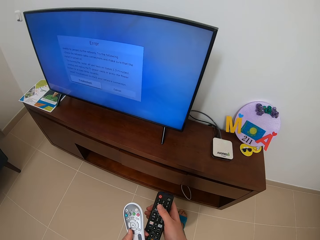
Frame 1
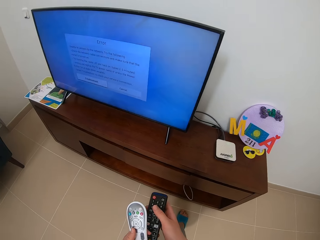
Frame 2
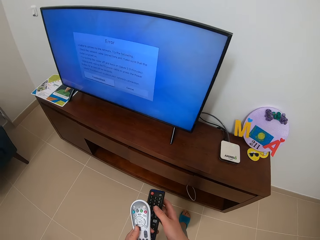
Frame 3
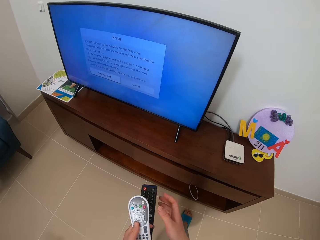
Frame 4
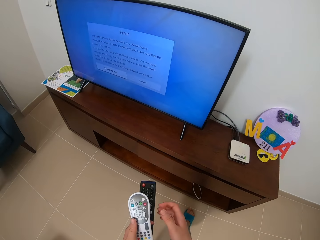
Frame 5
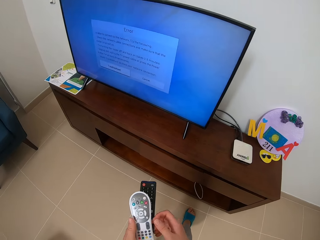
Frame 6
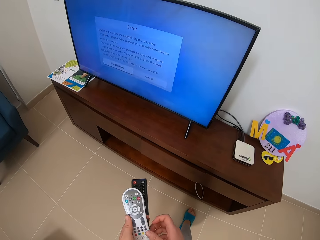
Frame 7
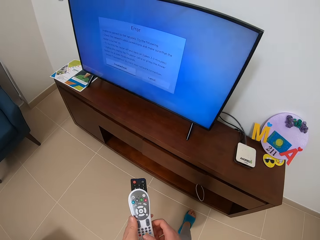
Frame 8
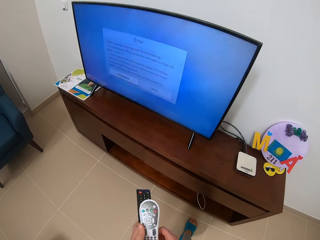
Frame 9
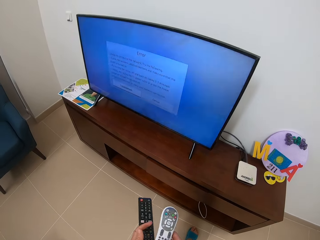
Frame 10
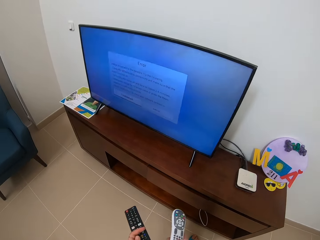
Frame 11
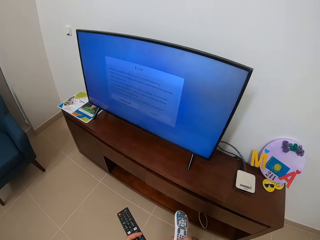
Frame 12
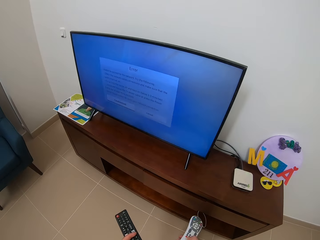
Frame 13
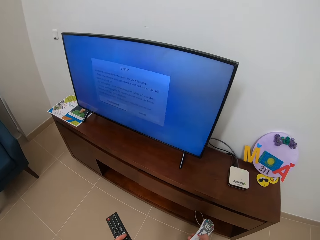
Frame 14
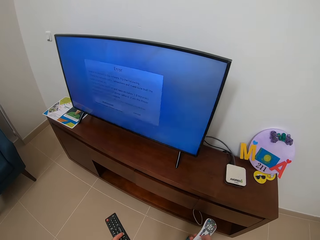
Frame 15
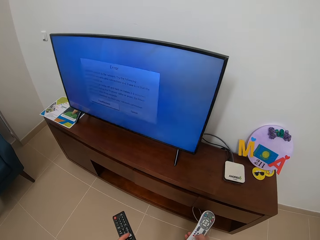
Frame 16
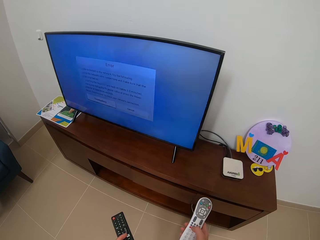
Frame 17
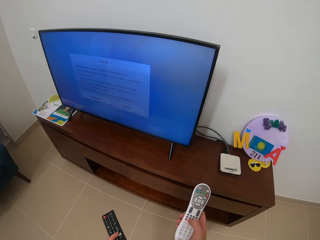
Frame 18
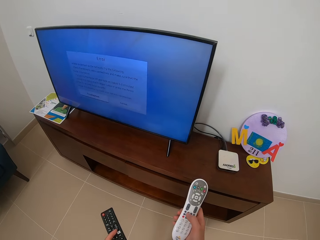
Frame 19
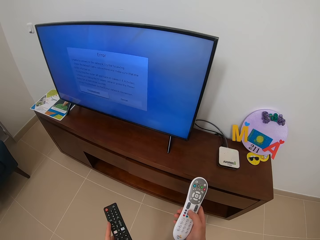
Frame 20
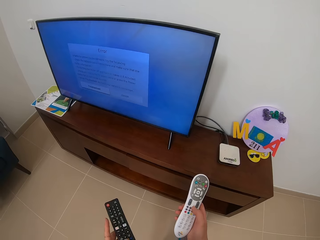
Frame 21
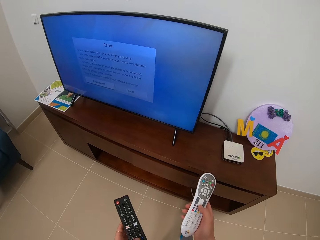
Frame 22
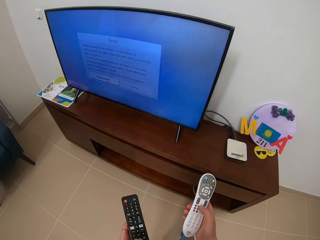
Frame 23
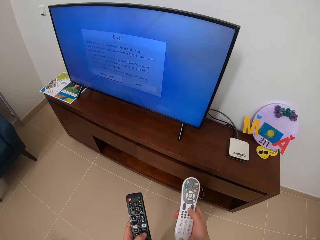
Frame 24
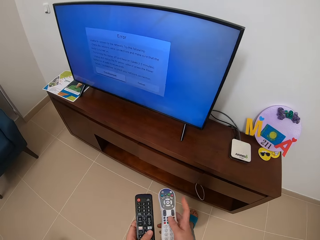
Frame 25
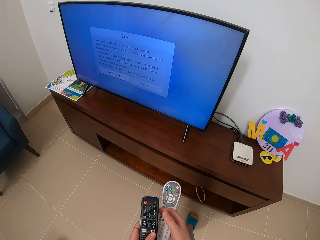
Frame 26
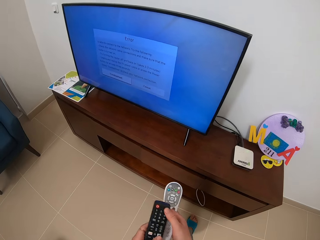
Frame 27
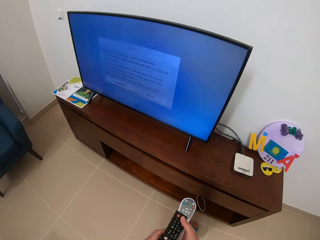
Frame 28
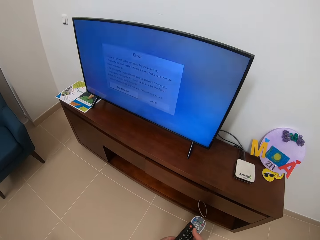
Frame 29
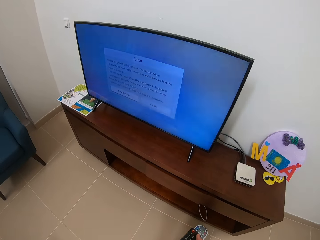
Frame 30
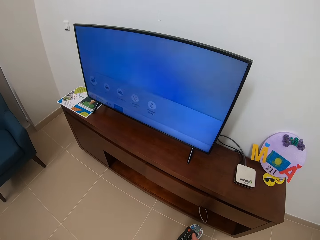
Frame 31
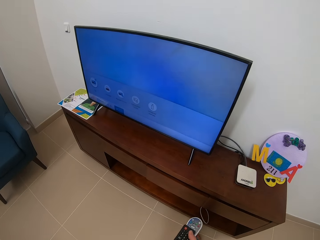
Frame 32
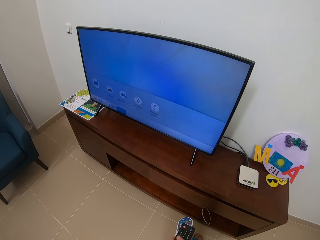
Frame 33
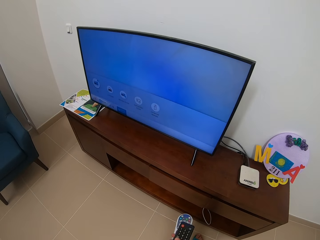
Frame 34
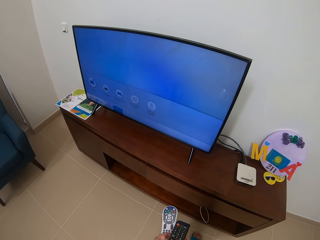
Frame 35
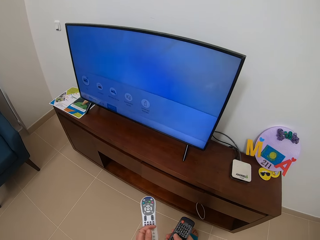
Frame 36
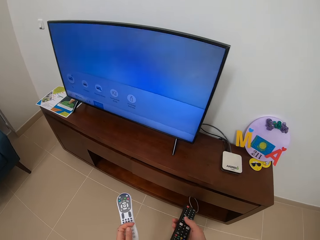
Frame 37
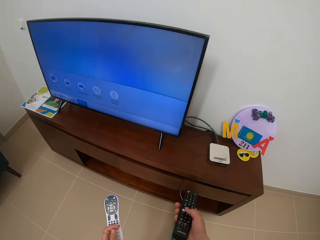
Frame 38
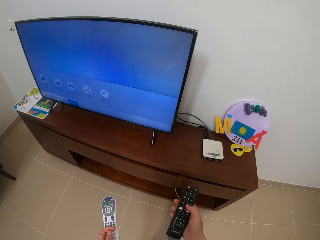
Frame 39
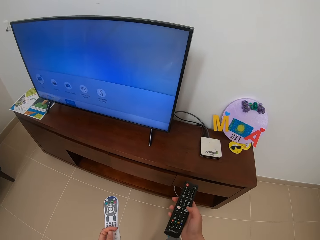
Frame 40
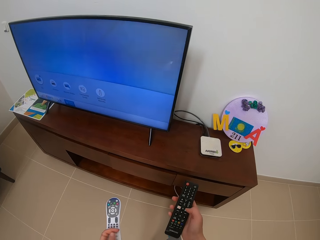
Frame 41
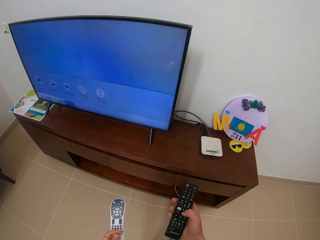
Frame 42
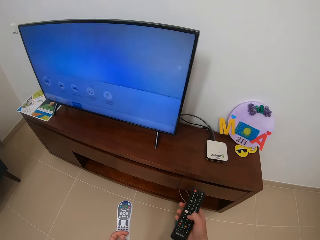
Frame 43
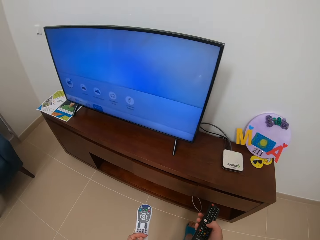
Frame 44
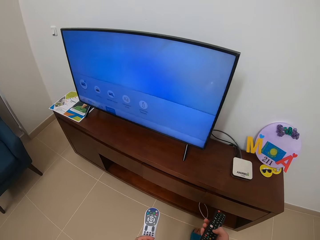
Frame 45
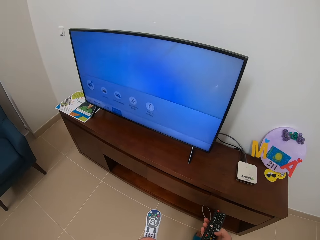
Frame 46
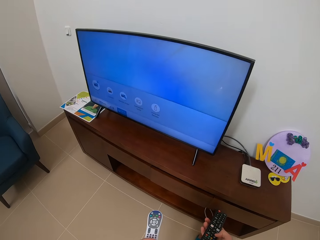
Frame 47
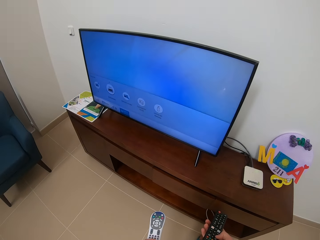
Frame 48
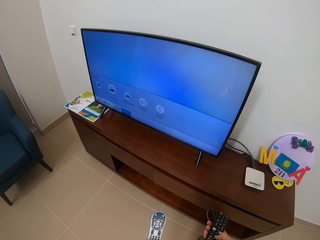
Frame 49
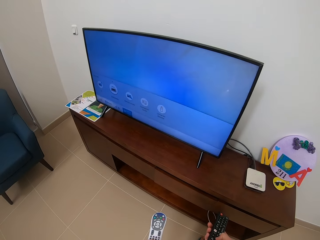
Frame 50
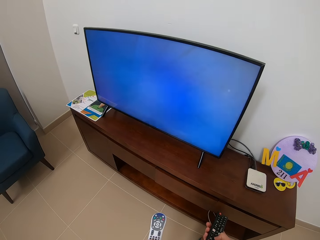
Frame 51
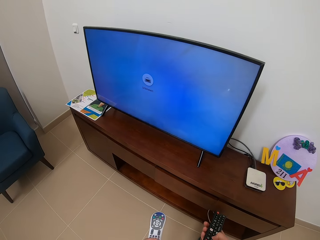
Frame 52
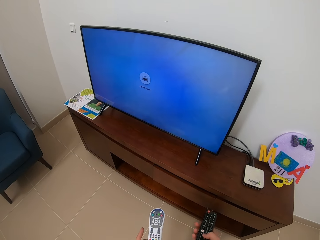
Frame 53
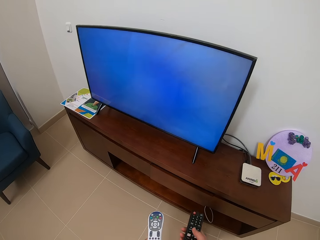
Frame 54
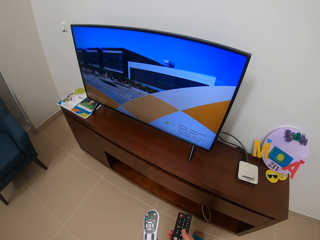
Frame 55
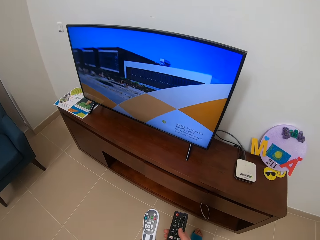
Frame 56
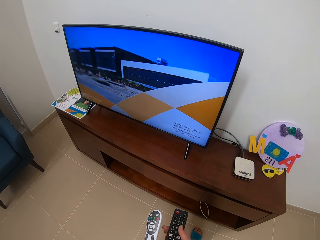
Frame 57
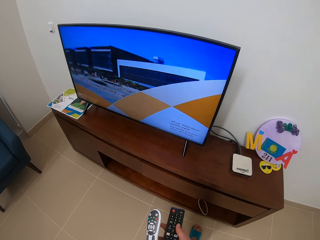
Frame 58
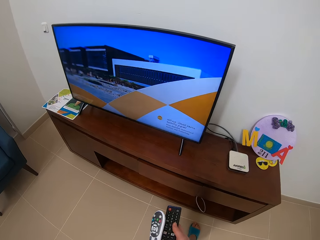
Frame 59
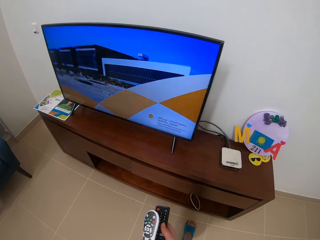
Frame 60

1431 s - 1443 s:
The camera wearer presses the television remote.

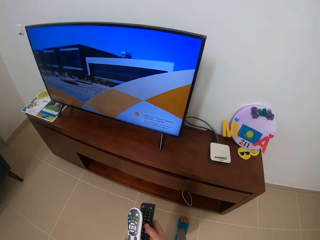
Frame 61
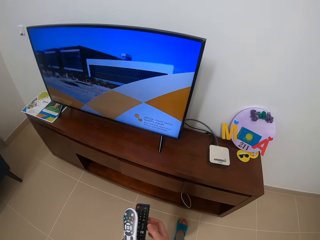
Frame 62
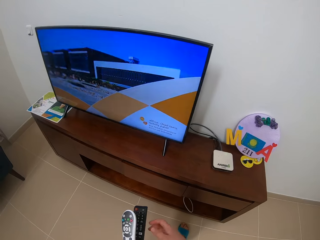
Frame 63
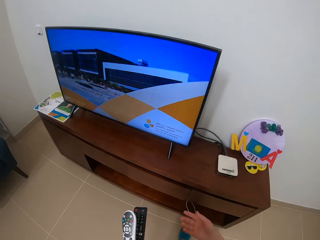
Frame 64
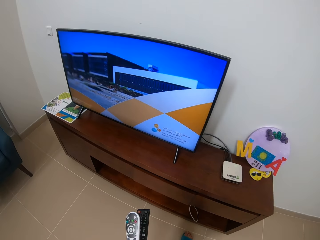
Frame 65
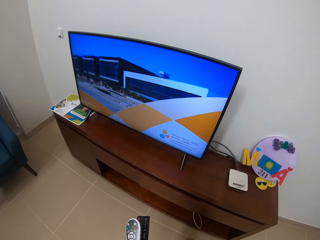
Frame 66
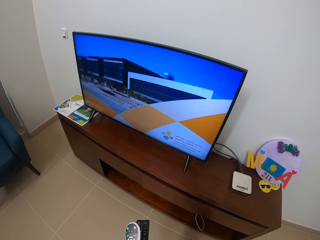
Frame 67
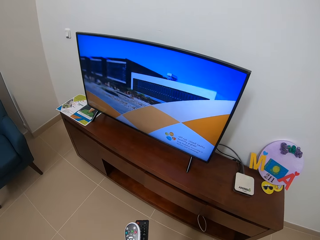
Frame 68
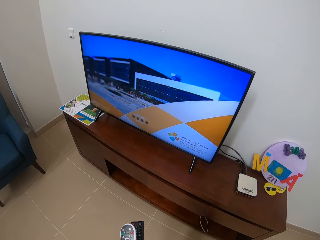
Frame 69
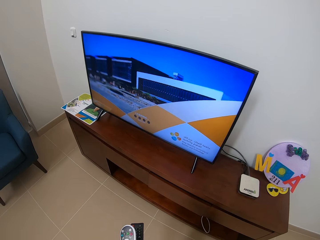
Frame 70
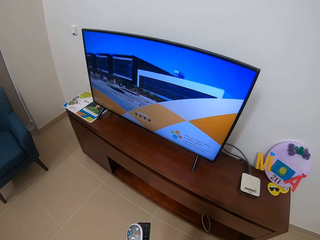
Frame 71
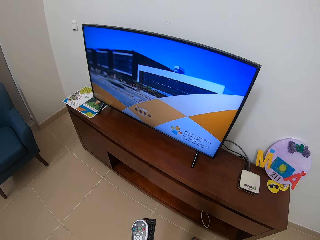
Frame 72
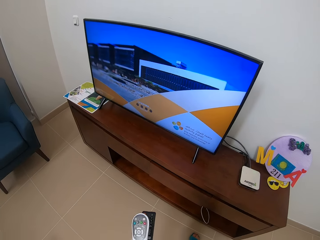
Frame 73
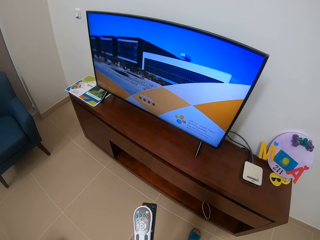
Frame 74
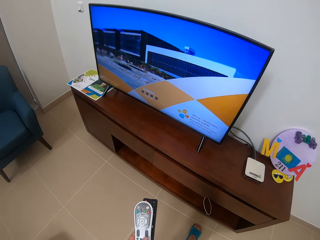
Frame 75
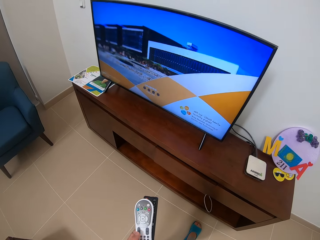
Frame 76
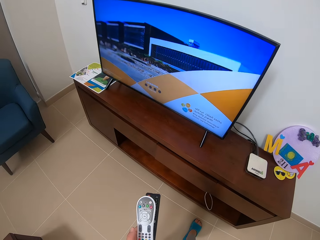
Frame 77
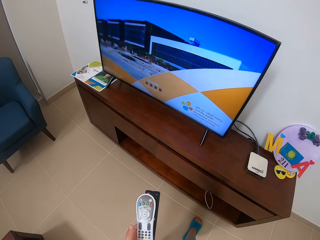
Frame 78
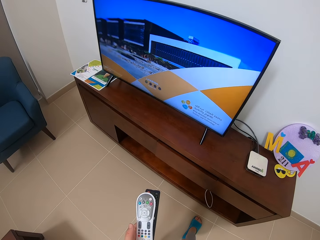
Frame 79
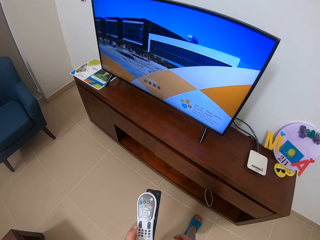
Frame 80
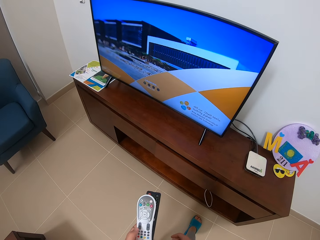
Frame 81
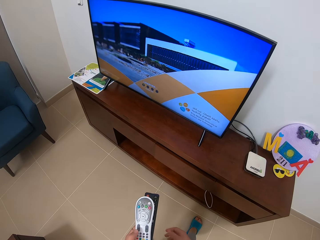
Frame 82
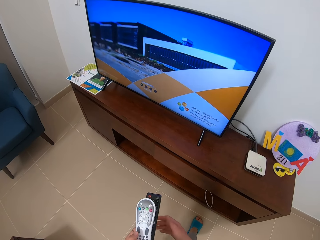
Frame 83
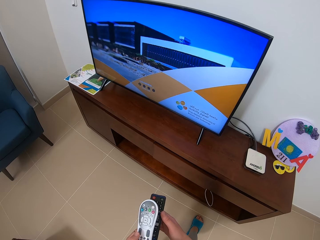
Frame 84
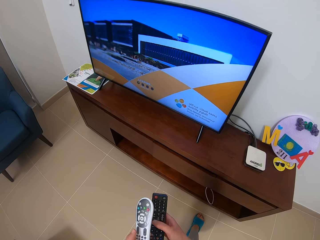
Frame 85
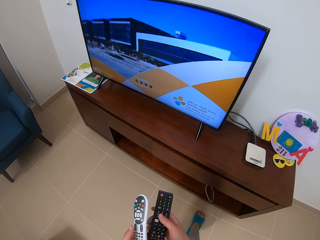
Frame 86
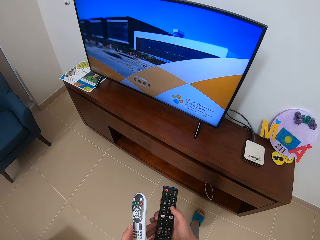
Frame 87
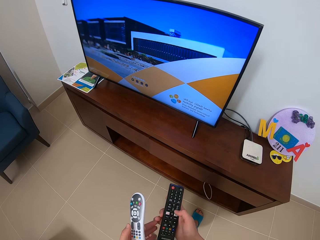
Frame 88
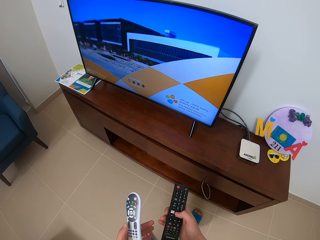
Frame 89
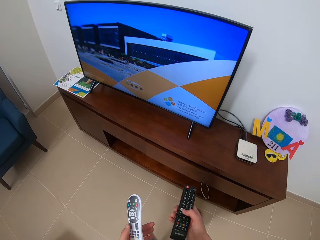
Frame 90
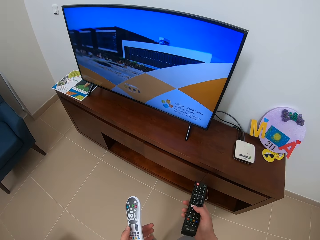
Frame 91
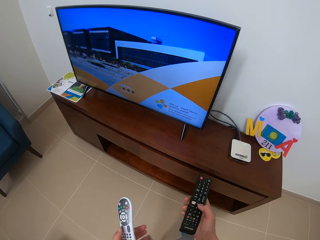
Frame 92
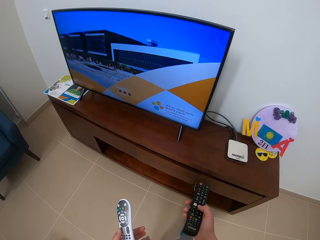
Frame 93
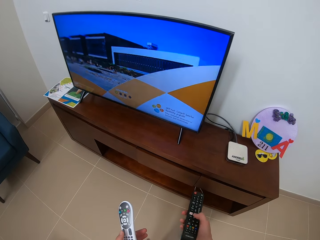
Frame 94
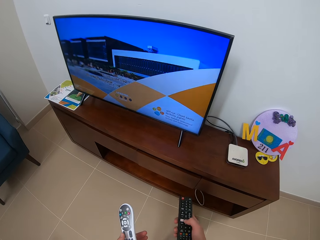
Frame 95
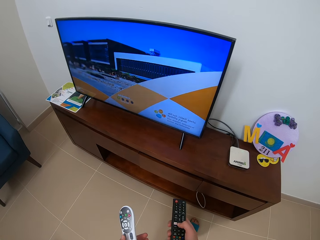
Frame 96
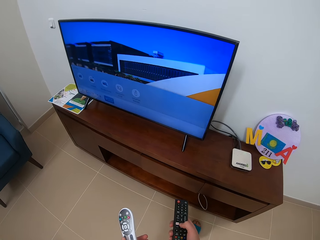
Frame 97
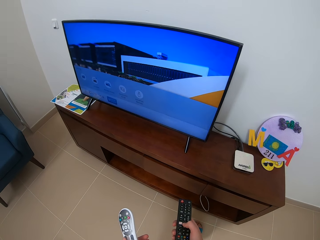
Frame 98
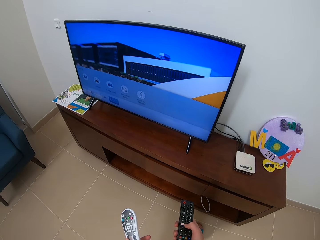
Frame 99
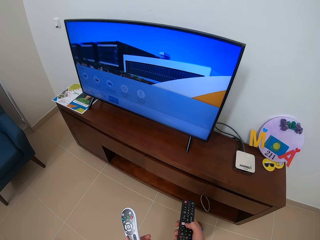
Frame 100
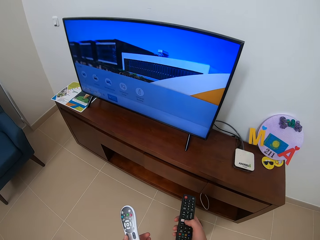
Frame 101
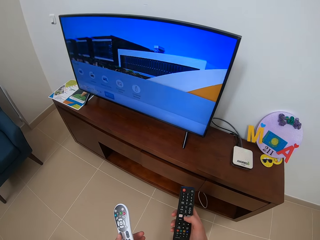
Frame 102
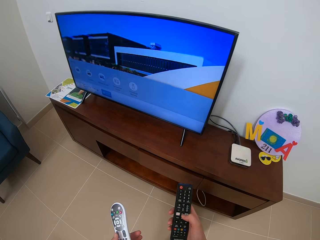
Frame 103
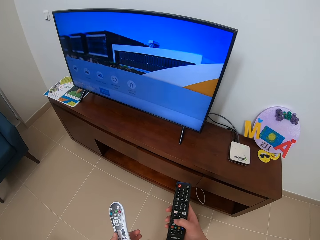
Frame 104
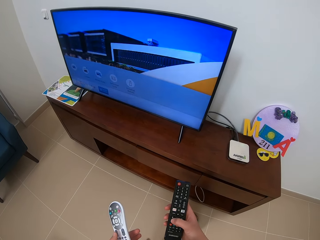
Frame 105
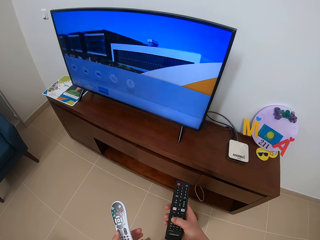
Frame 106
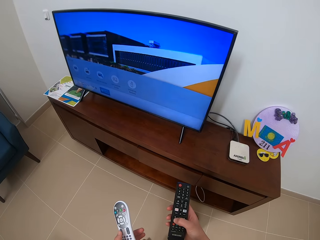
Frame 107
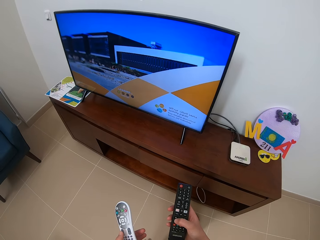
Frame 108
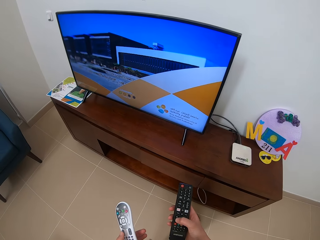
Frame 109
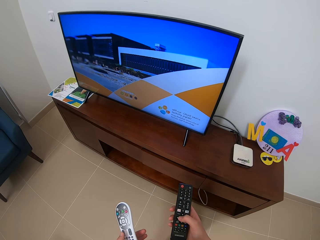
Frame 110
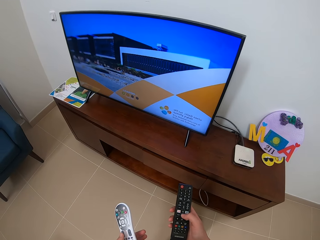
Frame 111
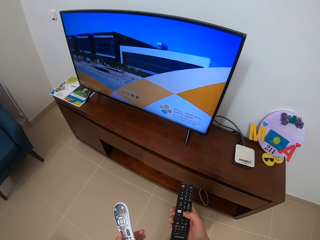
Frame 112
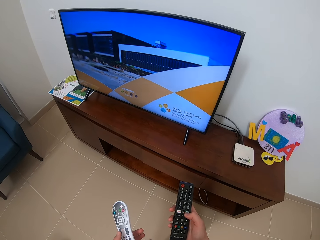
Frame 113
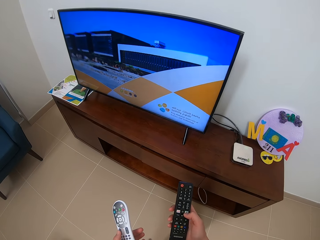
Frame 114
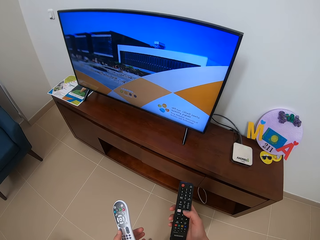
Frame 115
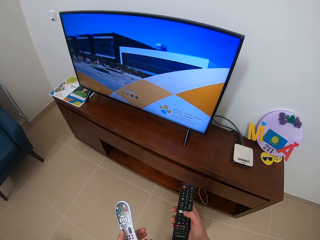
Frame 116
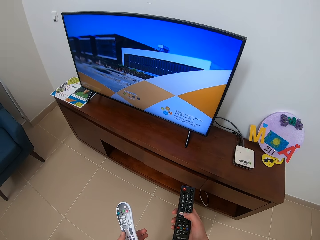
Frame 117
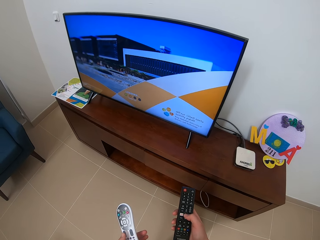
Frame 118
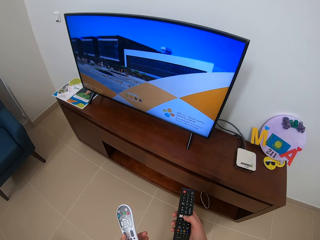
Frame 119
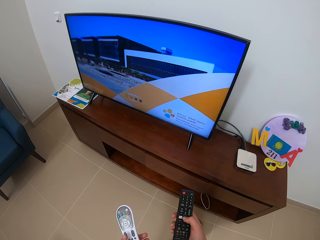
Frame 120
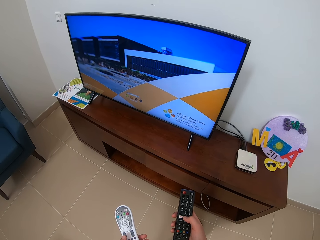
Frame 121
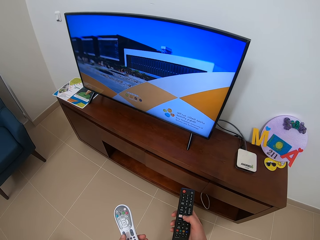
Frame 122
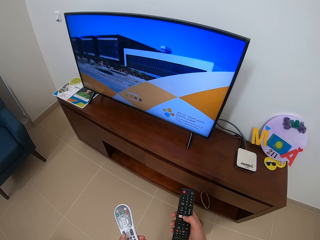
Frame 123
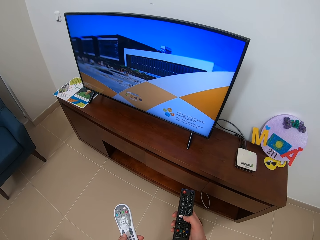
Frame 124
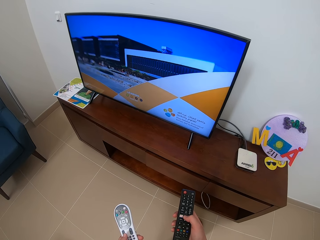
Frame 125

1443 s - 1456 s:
The camera wearer scrolls the black remote.
